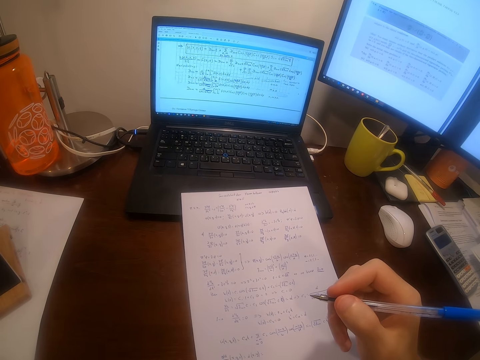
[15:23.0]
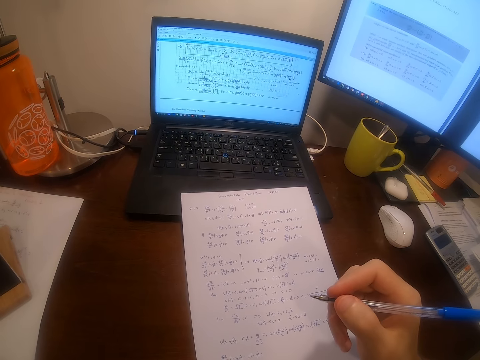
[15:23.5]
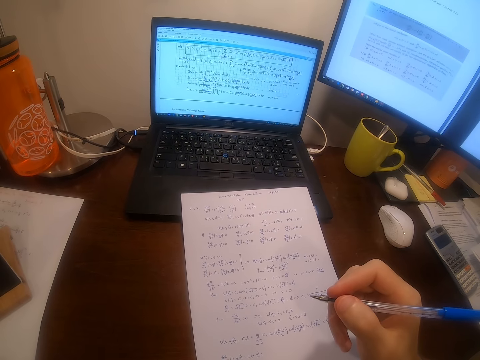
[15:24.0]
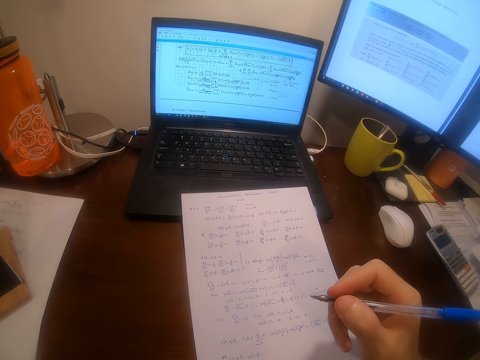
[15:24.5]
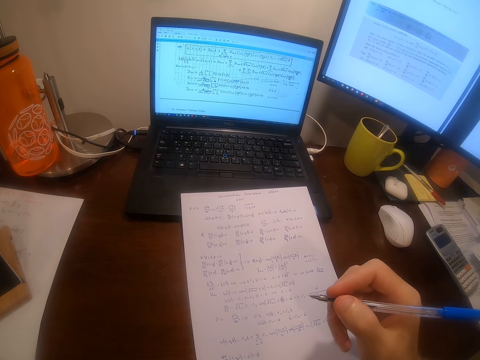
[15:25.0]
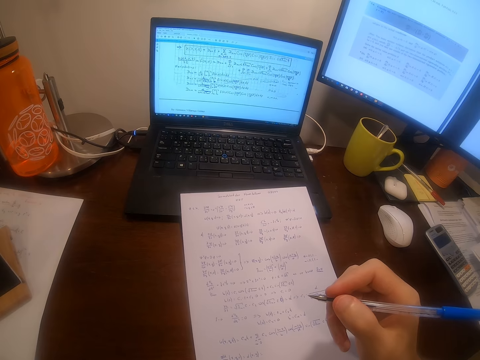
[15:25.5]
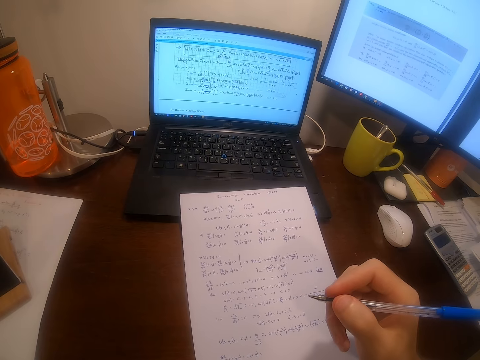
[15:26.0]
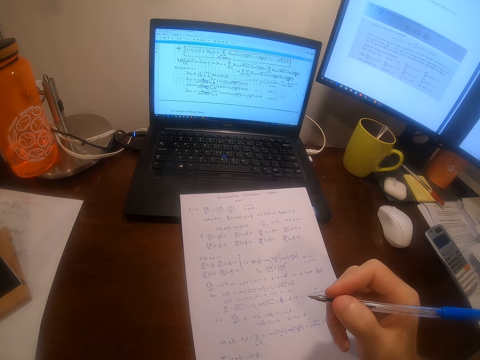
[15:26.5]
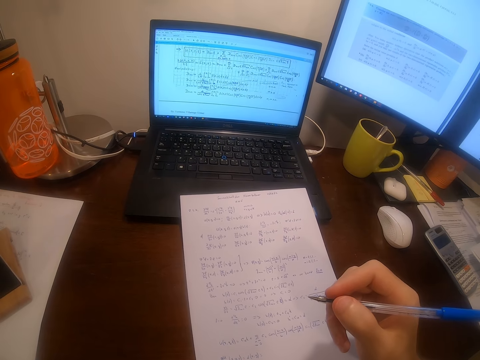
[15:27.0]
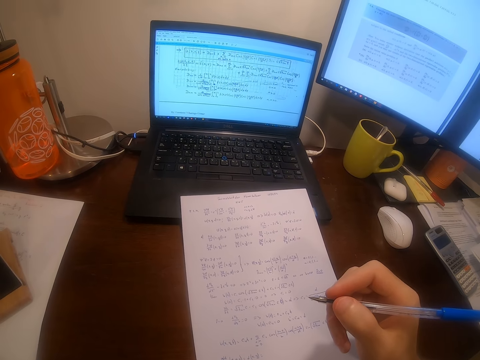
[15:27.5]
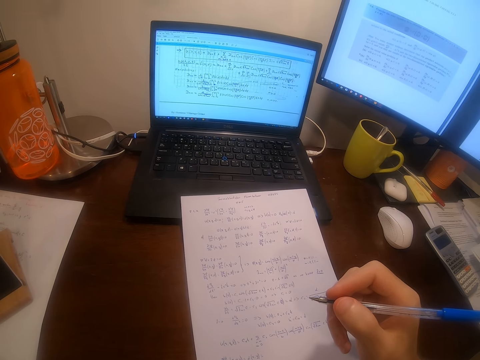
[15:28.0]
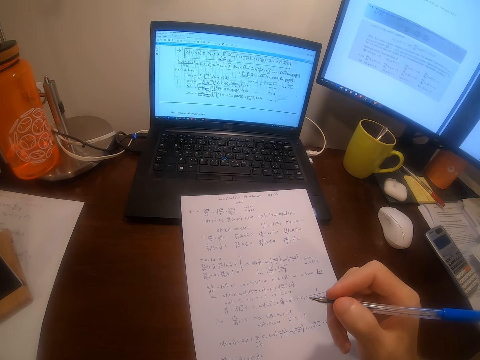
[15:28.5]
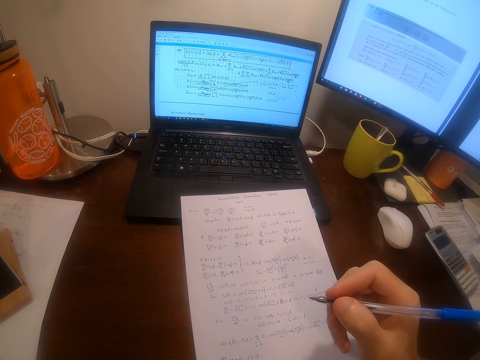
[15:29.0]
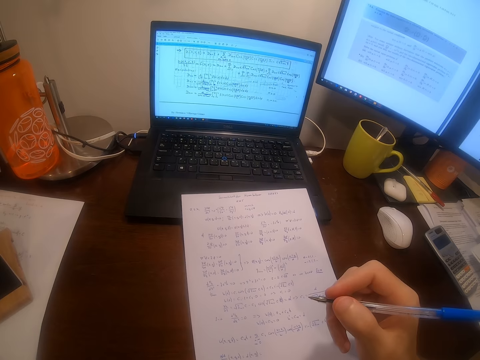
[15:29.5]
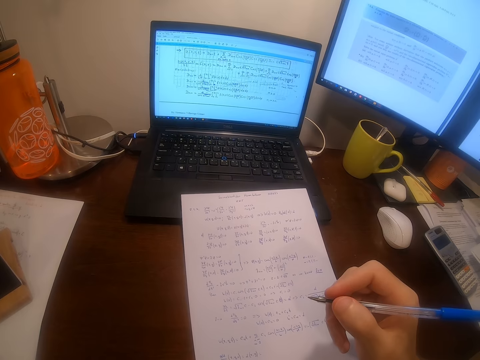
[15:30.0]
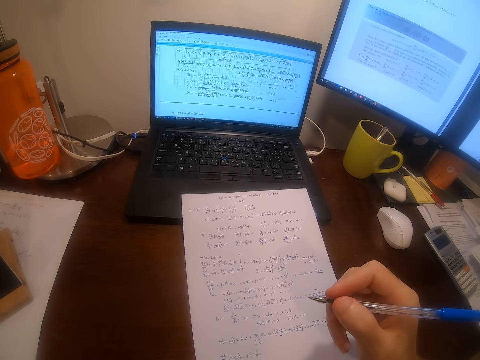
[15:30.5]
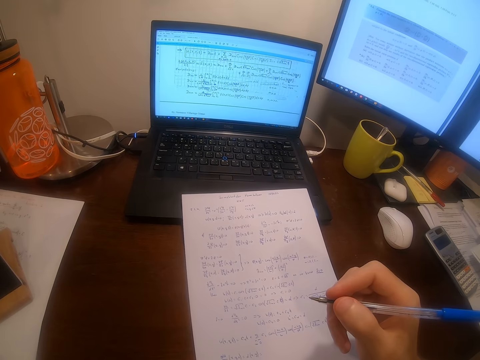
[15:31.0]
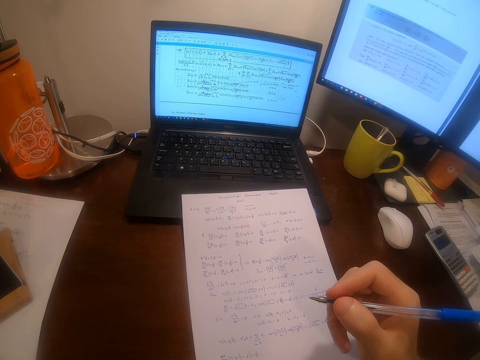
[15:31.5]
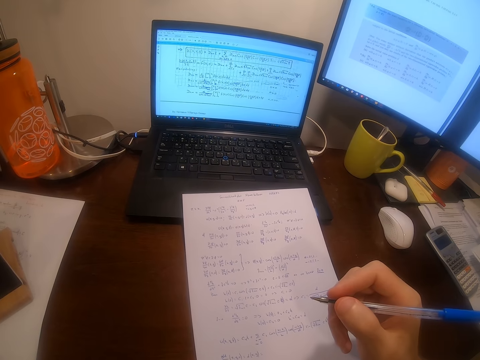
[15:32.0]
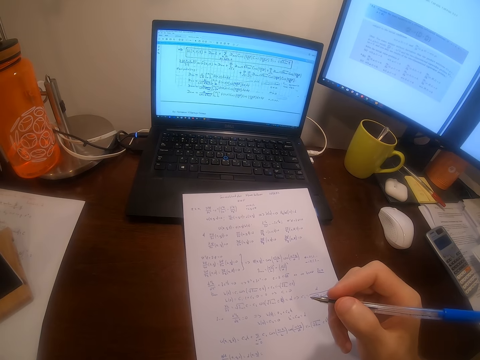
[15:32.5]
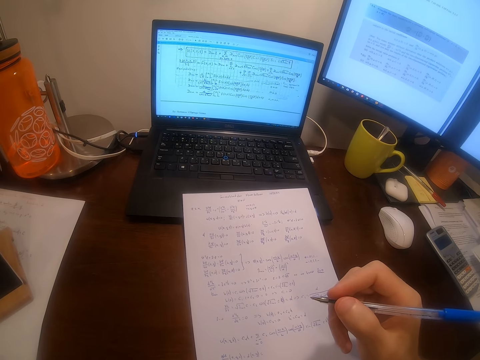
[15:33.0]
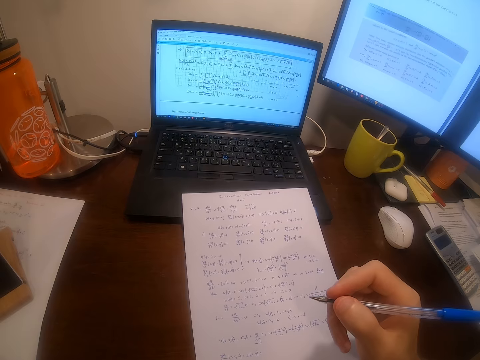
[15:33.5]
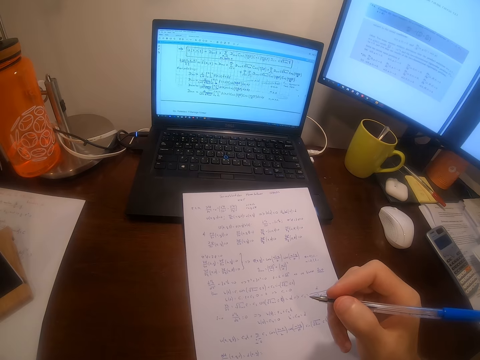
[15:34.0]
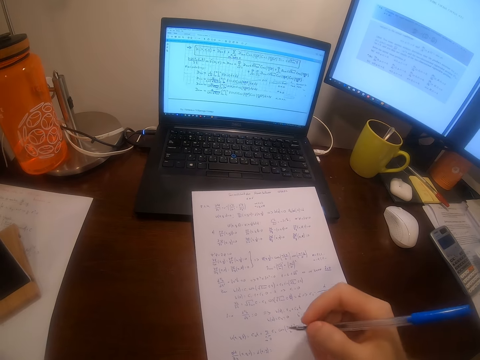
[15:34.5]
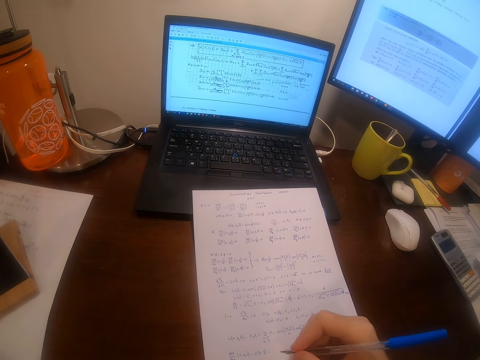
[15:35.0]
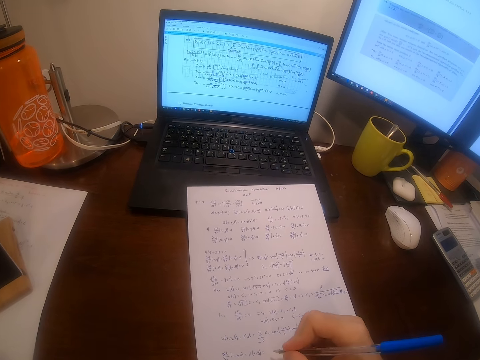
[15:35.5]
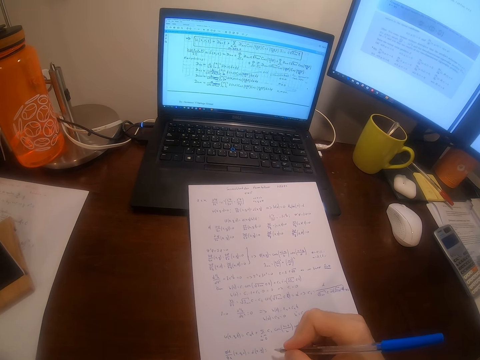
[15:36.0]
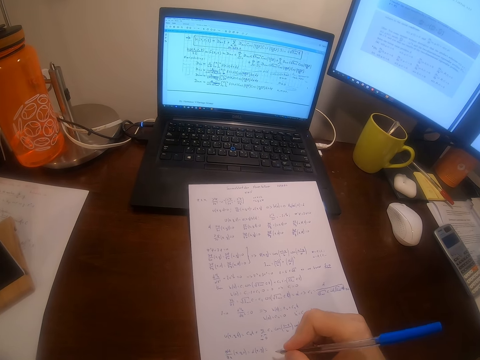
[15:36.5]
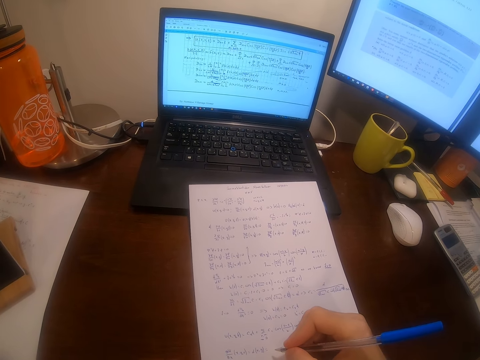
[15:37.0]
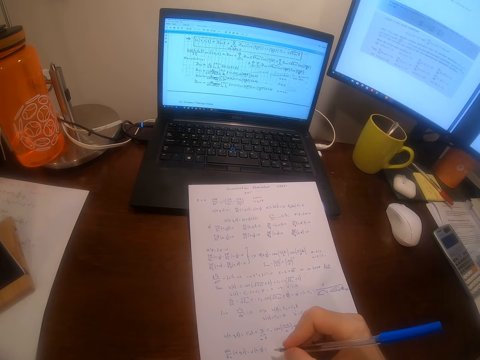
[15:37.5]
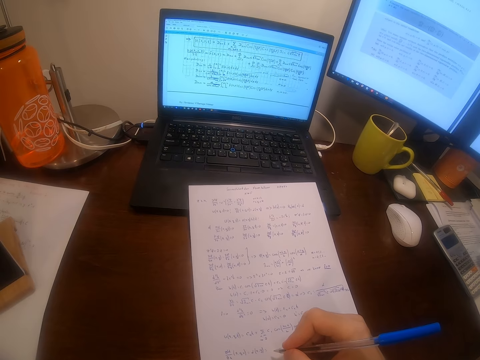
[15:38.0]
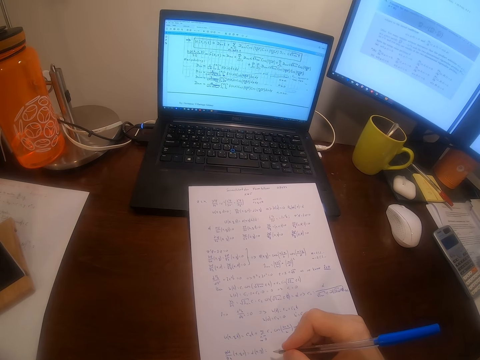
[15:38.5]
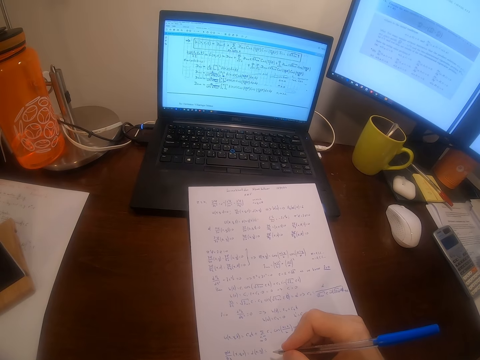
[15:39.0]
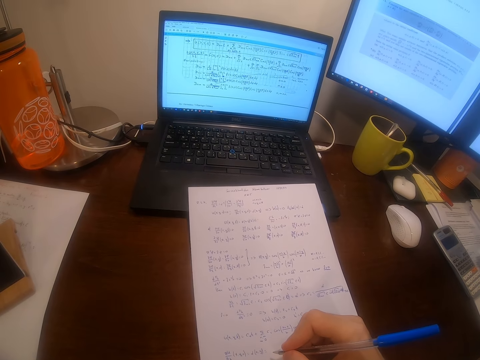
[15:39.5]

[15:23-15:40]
The camera wearer returns the hand to the paper. They write on the piece of paper with the pen.

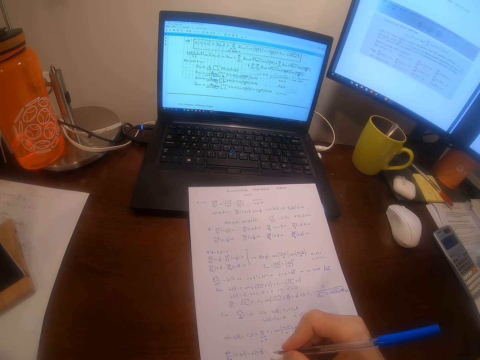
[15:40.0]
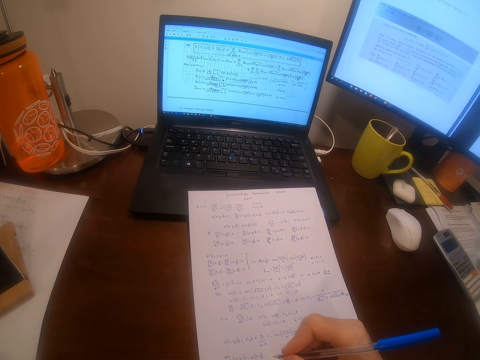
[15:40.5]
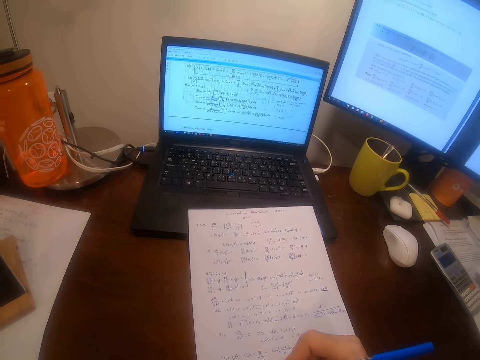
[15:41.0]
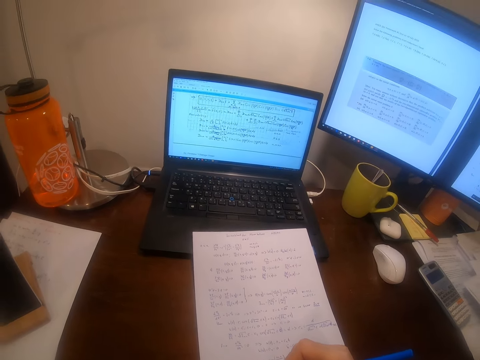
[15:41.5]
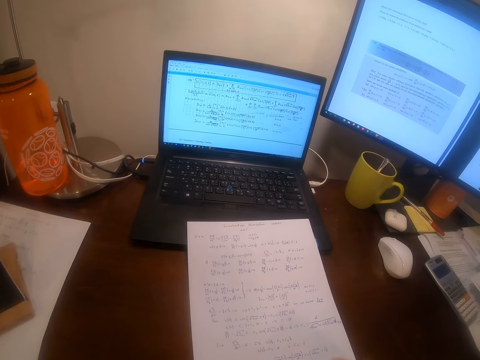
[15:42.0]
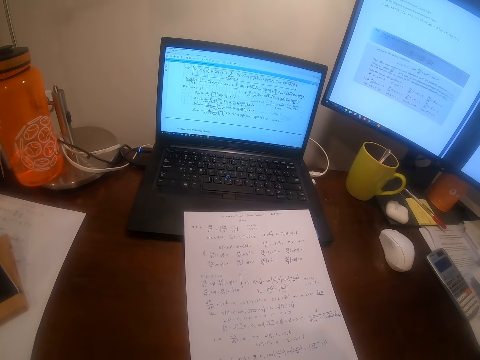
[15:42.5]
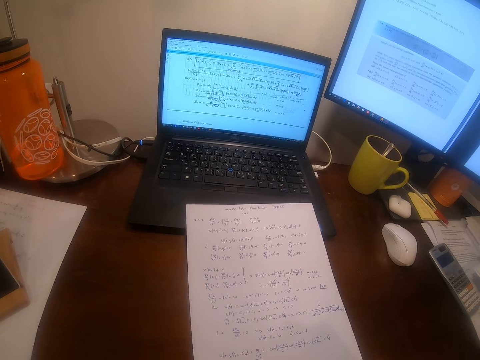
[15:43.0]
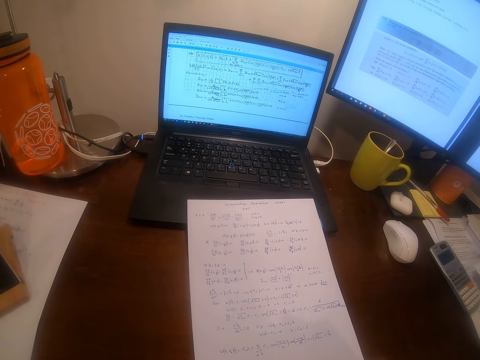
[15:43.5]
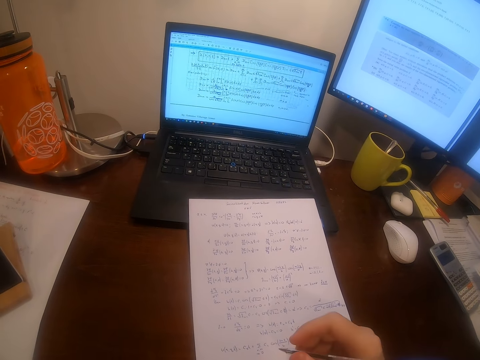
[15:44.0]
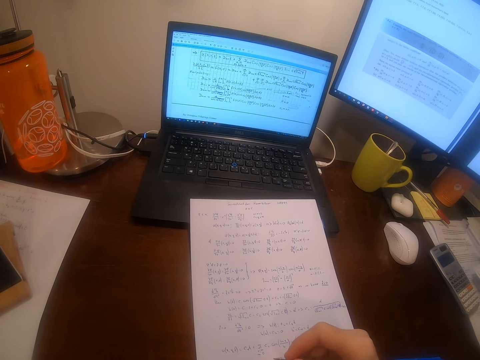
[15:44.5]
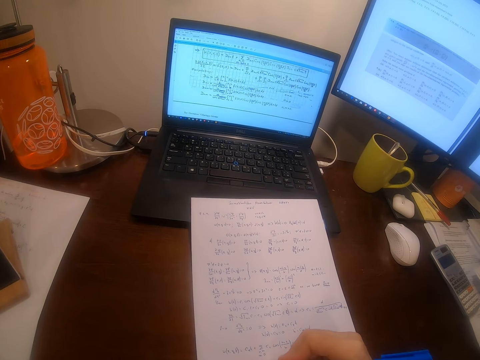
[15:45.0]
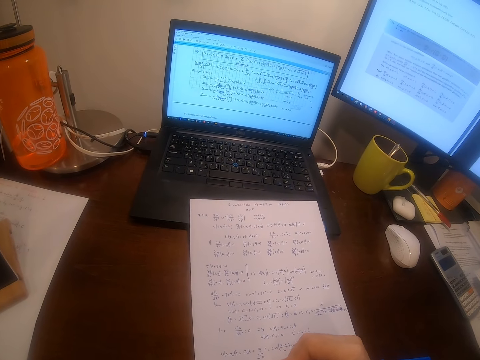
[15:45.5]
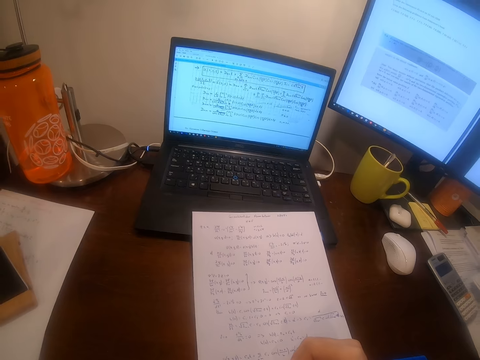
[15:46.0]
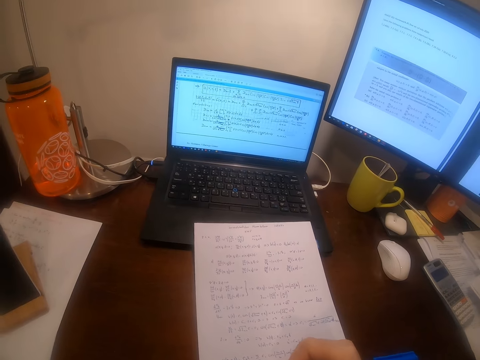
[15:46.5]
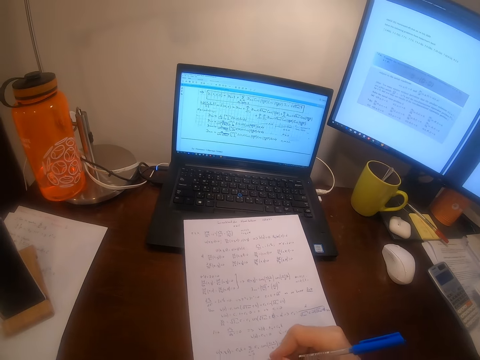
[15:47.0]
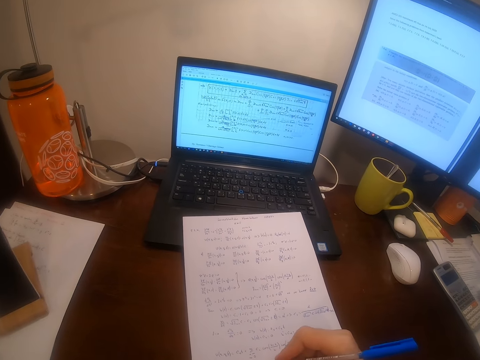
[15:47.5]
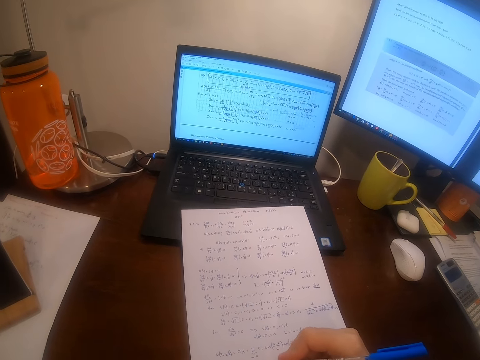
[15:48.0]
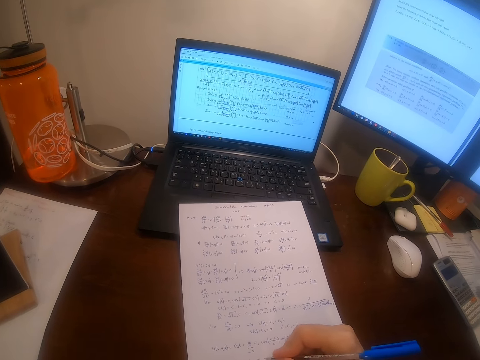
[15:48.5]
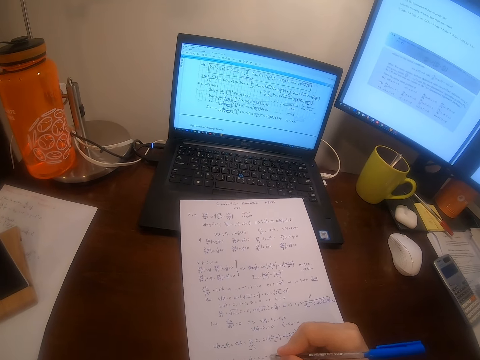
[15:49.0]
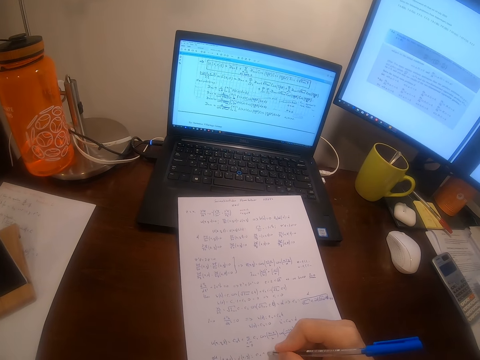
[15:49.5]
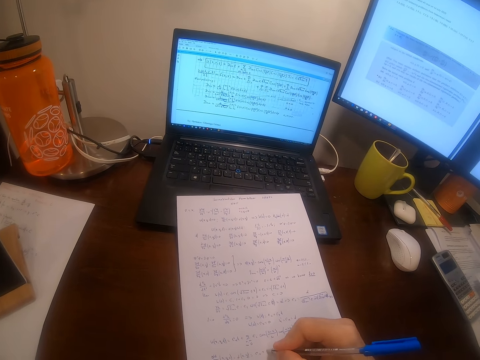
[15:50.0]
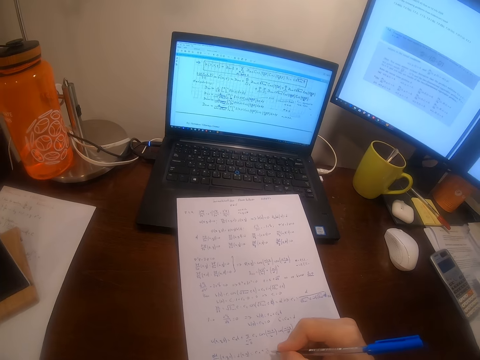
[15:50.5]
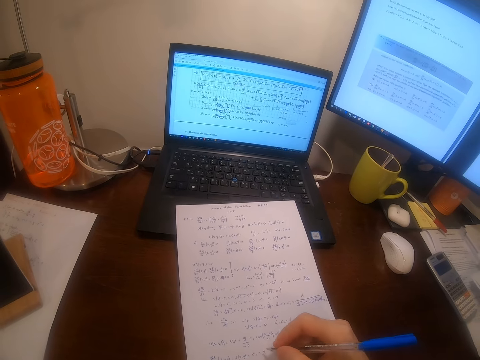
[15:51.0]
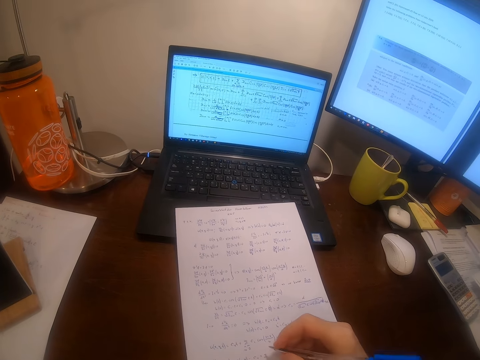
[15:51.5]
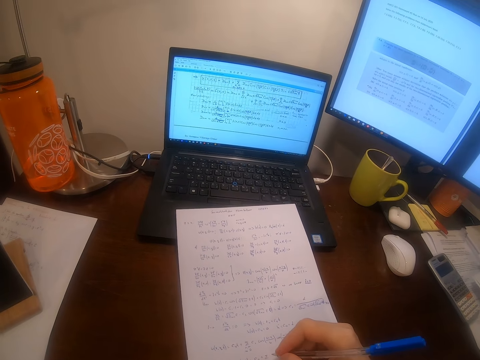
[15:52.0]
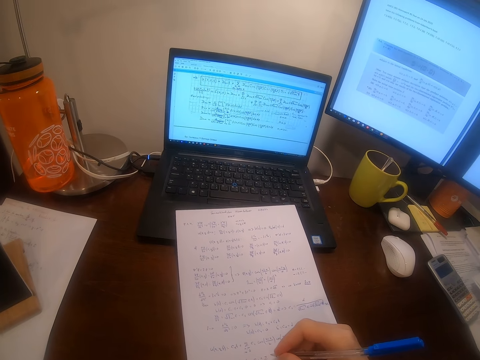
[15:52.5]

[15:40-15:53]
The camera wearer writes on the piece of paper with the pen. He moves the piece of paper with his right hand. He writes on the piece of paper with the pen.
